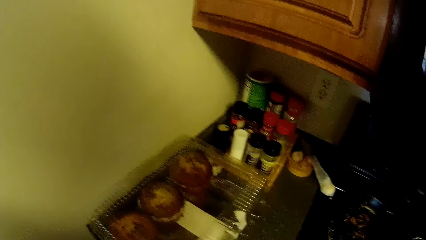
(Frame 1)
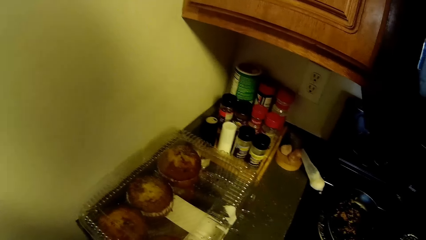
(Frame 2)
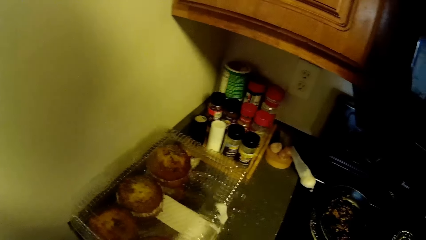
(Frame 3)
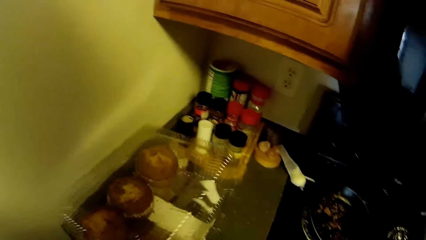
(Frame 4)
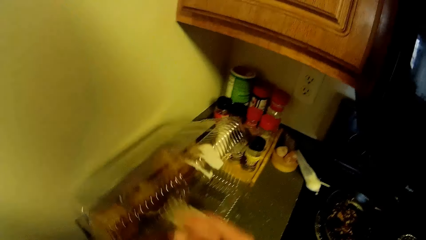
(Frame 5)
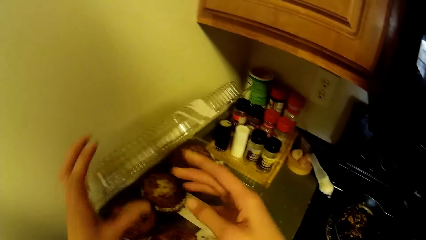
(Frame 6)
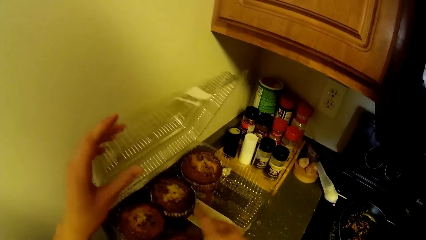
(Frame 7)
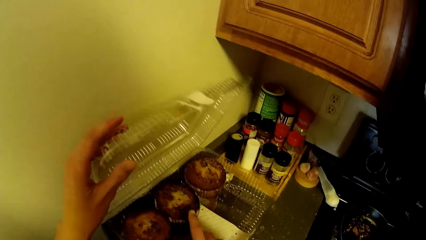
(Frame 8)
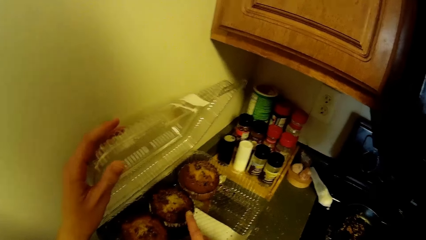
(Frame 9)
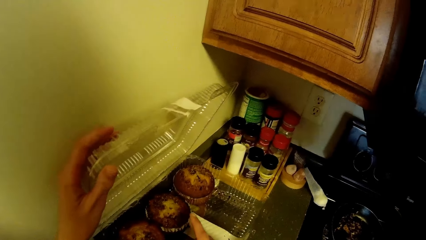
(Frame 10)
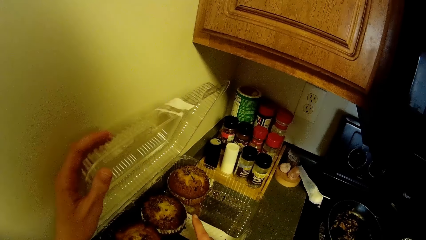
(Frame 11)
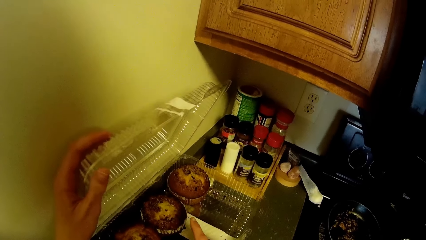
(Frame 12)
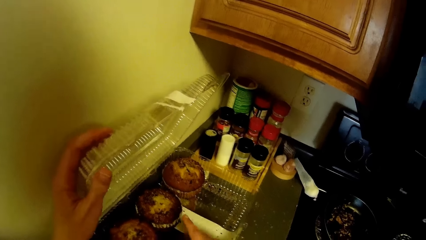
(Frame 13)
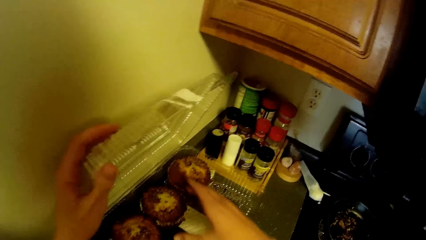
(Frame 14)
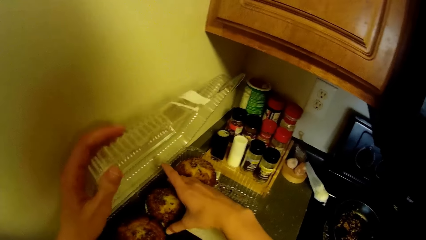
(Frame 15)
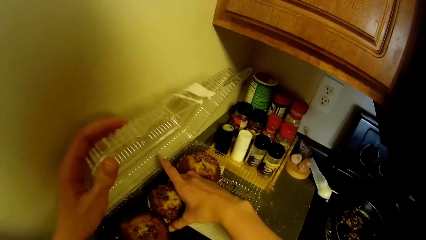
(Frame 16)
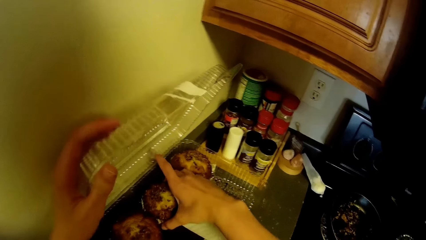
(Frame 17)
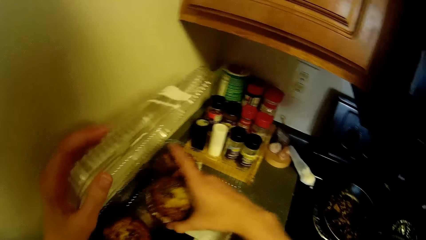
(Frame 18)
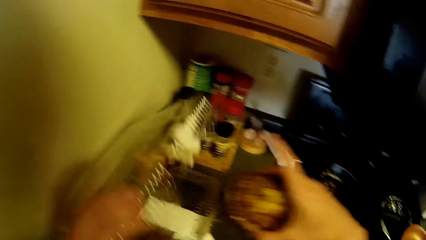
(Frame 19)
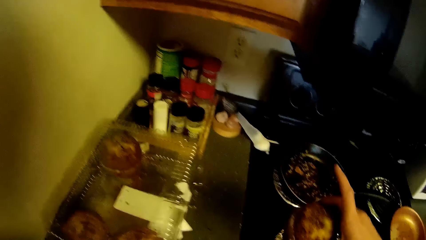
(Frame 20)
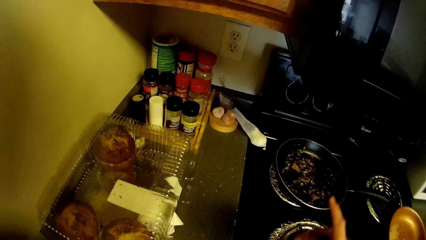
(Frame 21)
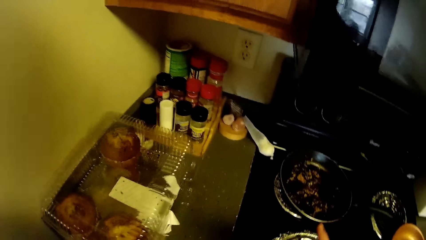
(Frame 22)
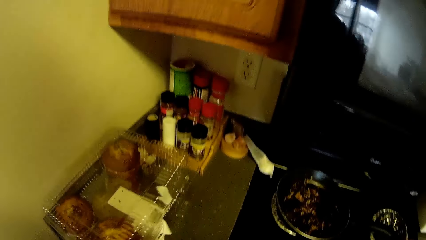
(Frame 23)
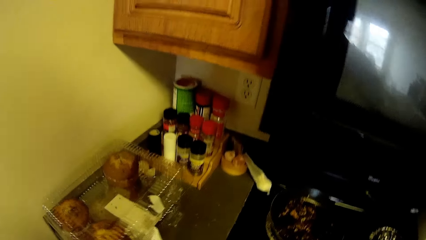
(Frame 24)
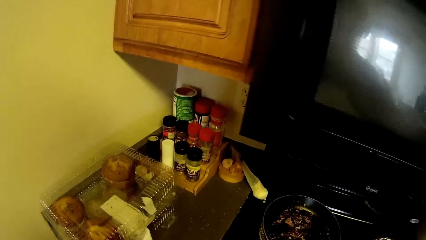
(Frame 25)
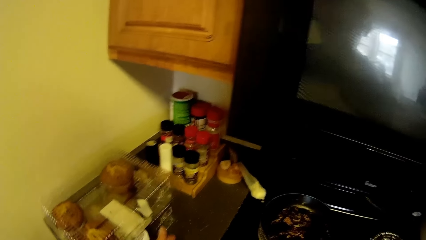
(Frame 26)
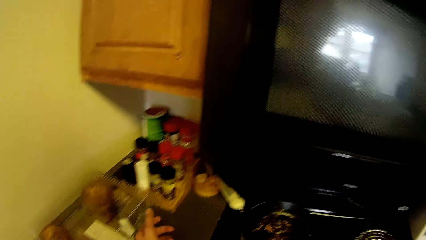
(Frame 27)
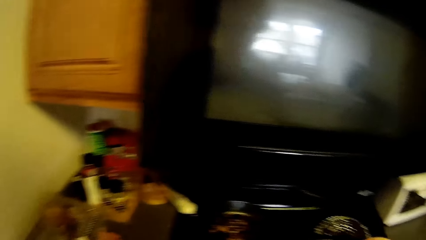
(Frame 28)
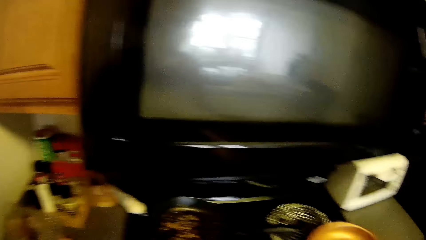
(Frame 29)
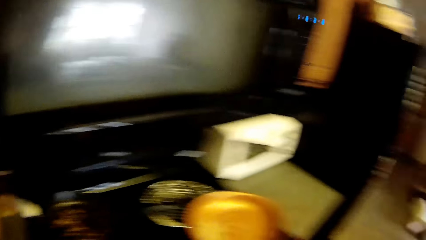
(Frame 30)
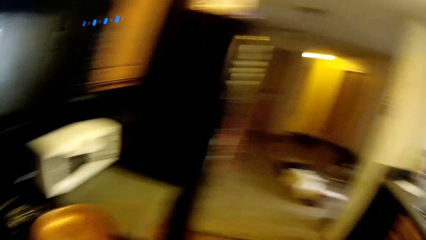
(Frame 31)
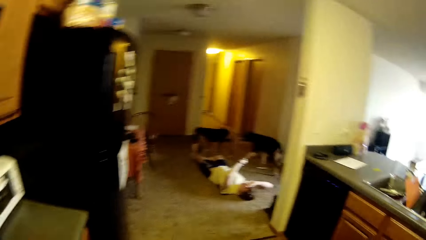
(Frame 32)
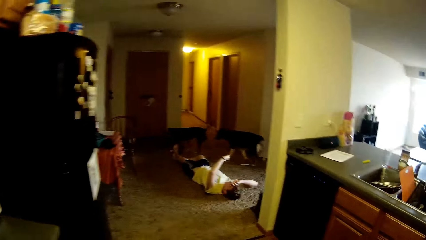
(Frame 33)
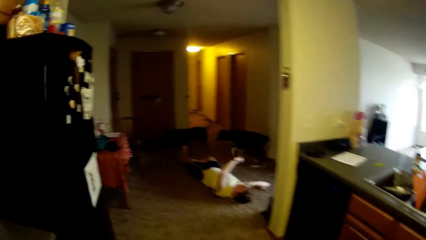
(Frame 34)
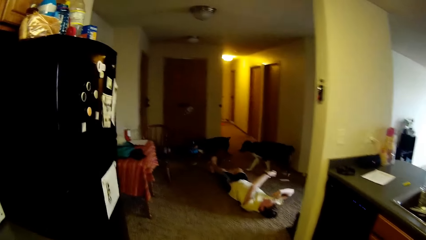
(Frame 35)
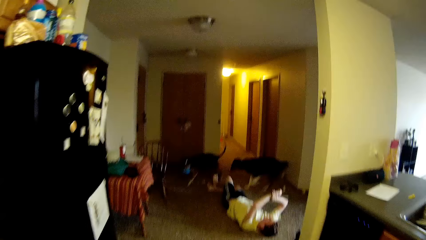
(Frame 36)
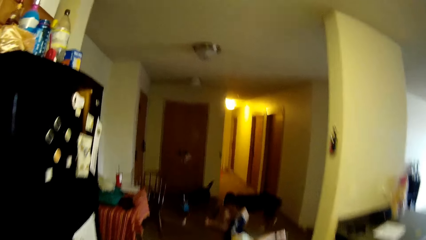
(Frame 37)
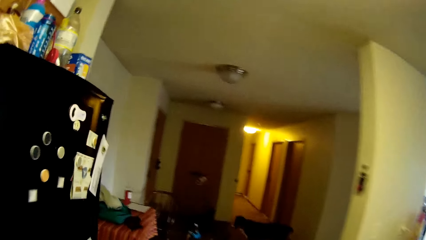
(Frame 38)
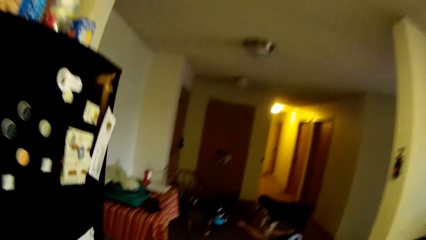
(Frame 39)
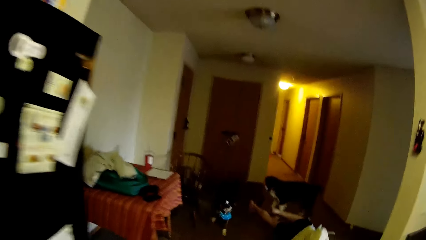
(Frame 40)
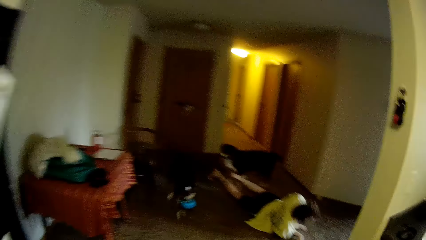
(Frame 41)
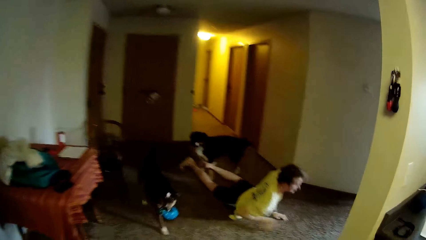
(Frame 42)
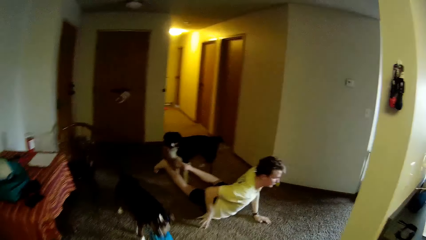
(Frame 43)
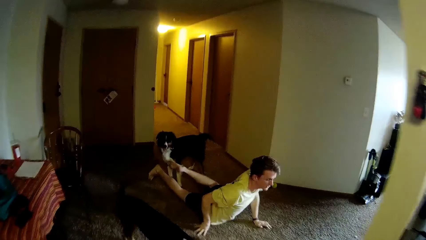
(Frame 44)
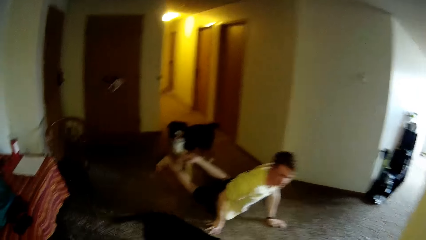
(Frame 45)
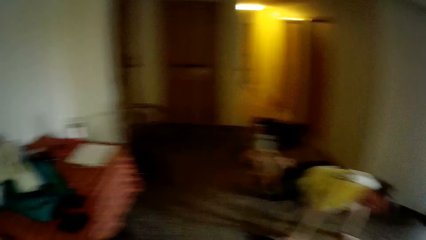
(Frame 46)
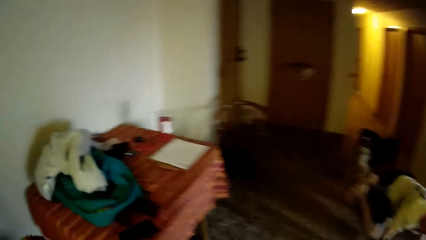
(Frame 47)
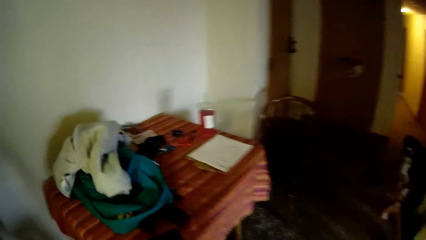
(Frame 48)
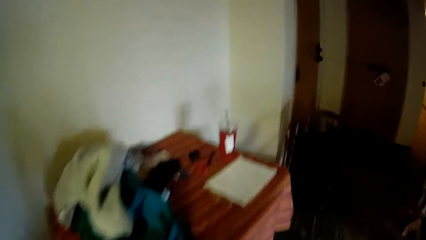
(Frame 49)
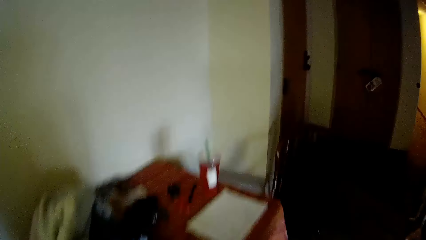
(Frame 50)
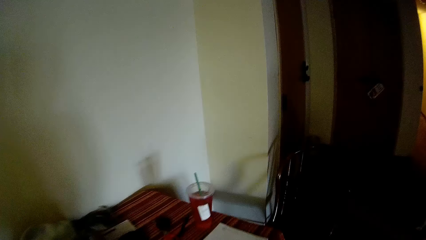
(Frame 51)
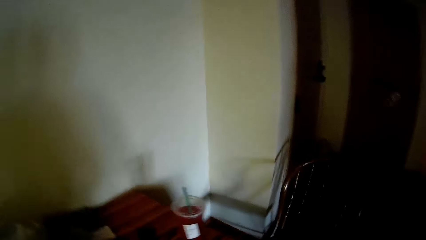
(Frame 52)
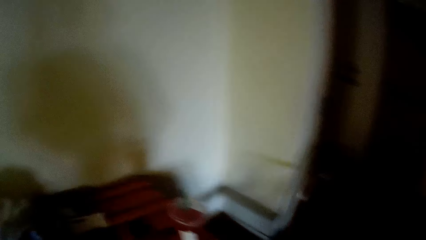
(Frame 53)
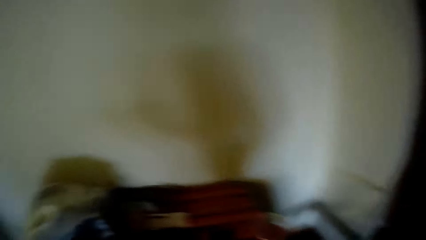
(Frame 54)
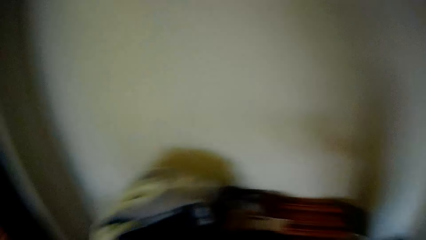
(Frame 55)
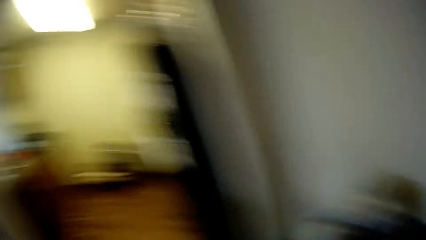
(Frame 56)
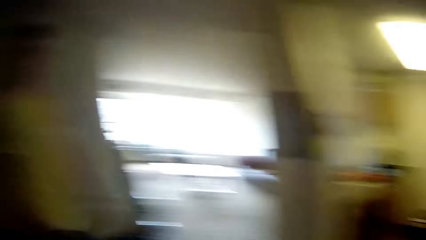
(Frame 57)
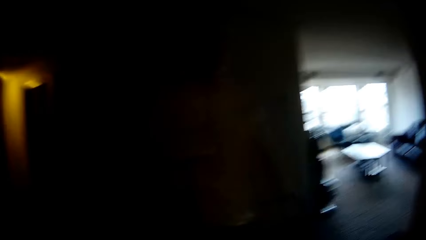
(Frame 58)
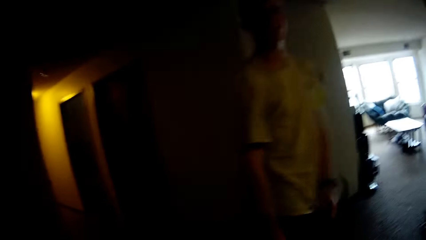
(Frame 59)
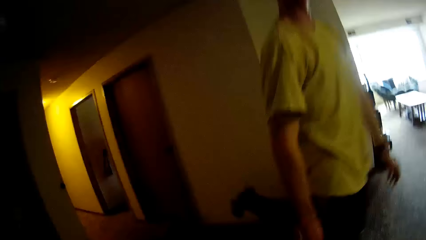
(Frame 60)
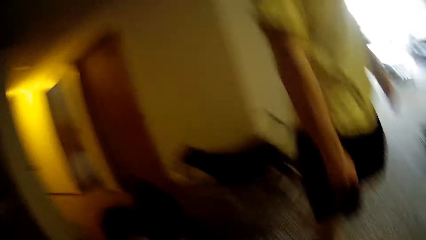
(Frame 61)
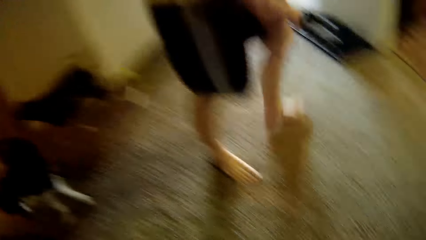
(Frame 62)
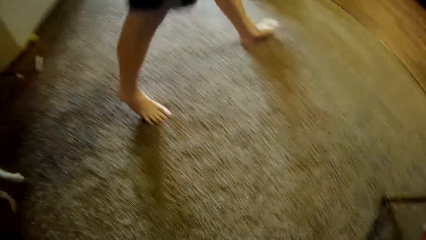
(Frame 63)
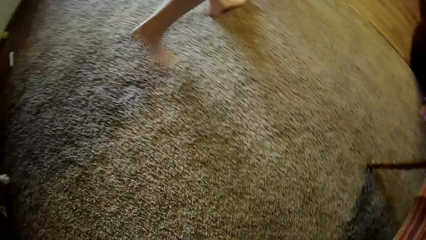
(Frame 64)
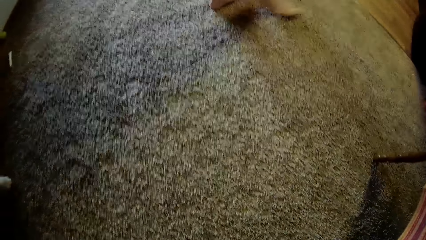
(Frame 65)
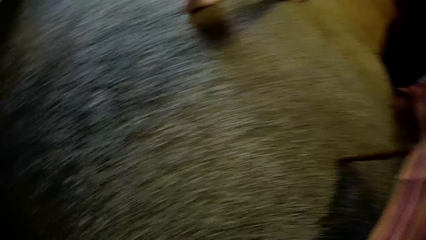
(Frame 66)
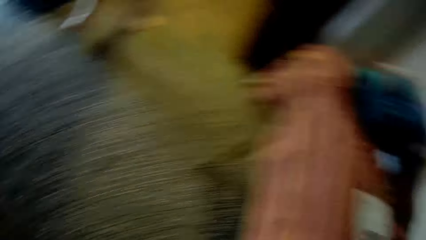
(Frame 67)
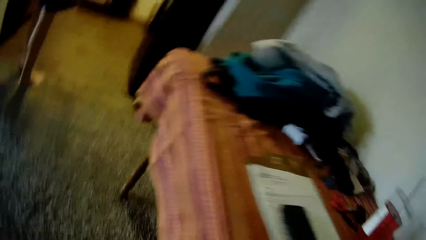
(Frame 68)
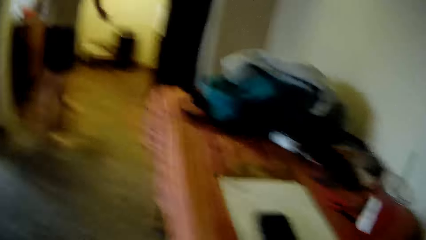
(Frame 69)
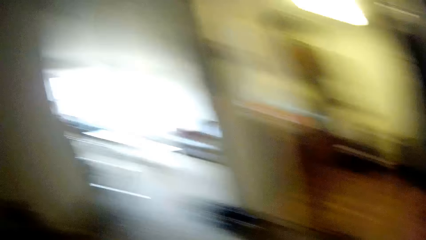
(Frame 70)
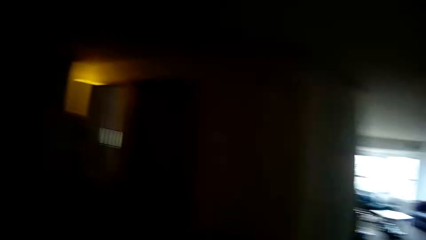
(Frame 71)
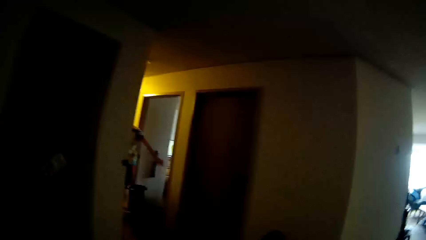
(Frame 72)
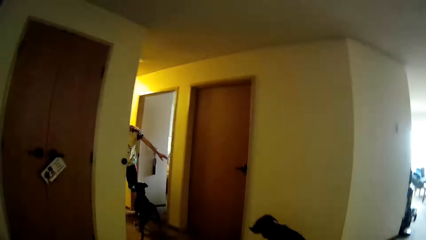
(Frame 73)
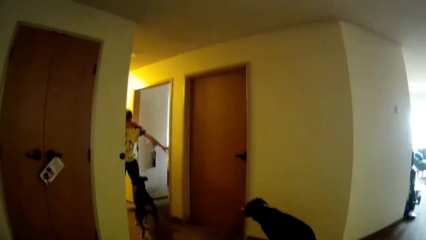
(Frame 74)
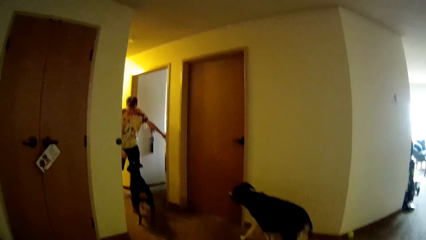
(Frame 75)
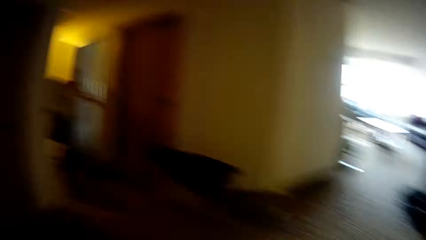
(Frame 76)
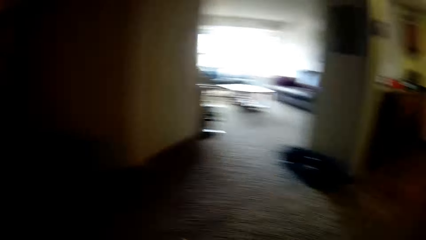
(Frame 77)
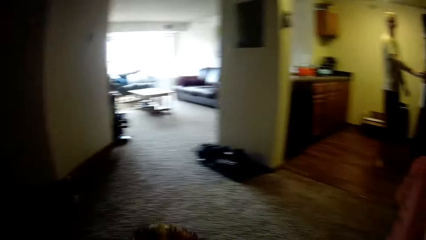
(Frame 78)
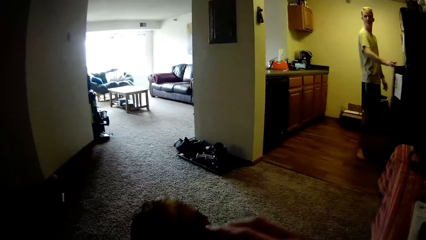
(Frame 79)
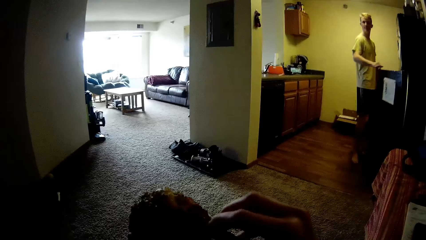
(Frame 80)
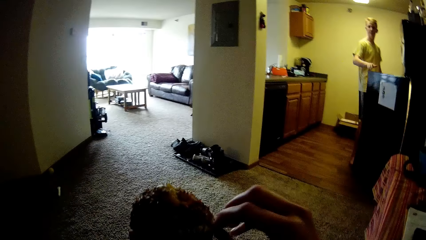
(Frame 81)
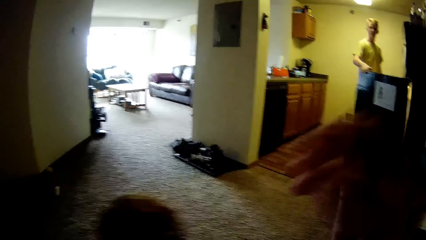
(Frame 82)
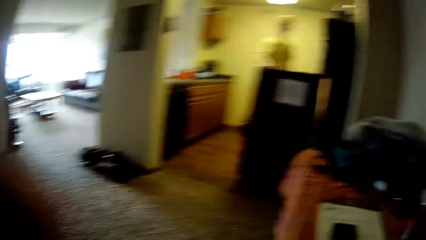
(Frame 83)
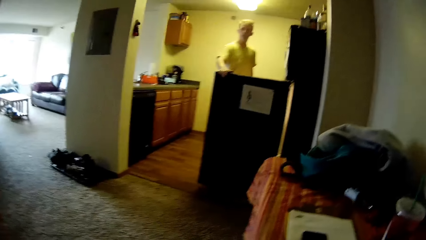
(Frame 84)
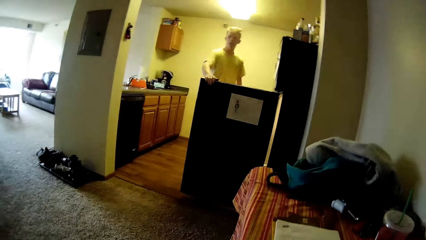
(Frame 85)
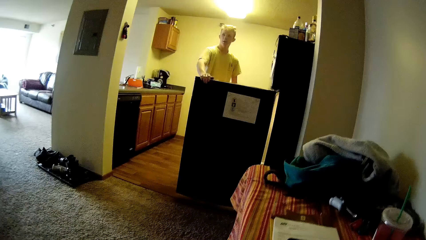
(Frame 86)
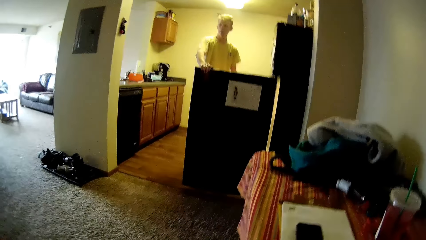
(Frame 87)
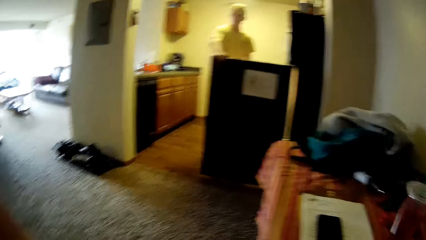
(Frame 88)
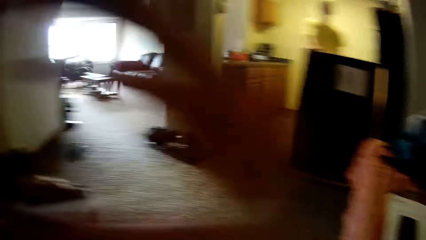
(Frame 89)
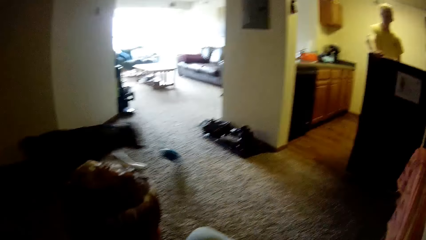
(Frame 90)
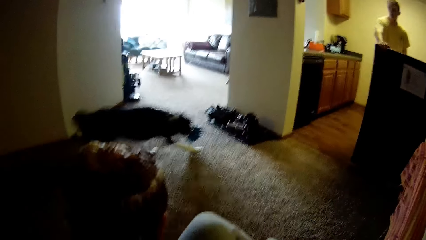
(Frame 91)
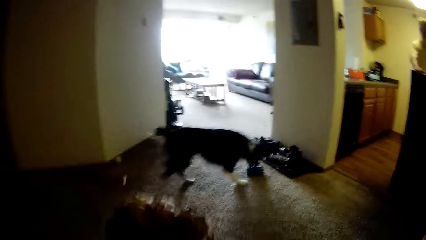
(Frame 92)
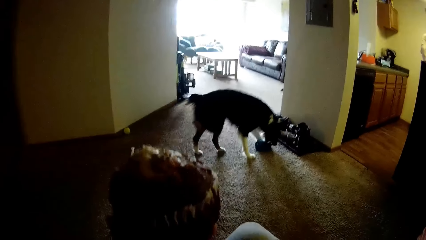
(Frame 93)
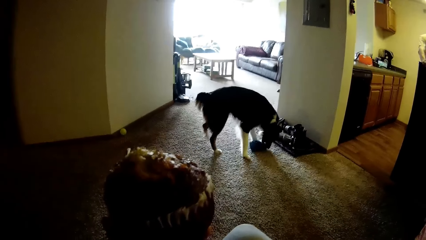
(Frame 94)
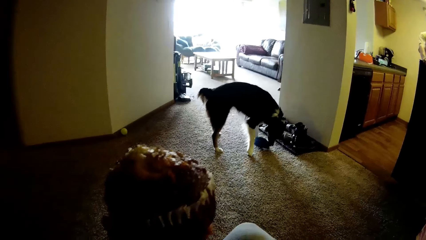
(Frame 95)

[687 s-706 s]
The camera wearer opens a container or plastic box with her left hand. She takes out a piece of cake from the container. She closes the plastic box. She walks to the room. She looks around the room. A man walks near the camera wearer. The camera wearer looks around the room. Another man opens the door. The camera wearer raises her right hand. She looks at the first man. The first man opens the fridge.
